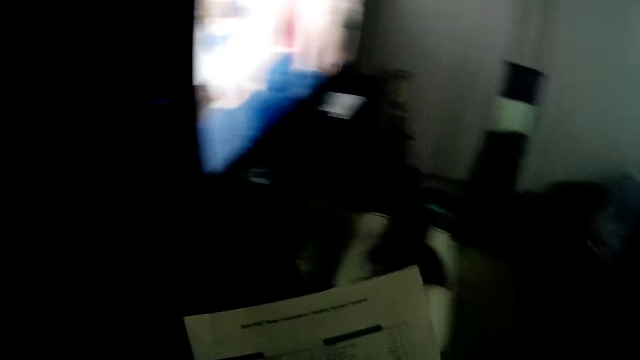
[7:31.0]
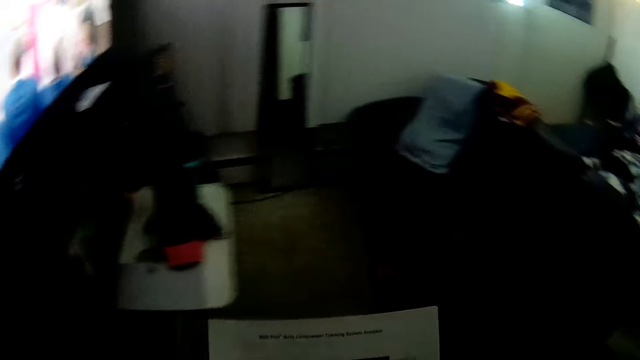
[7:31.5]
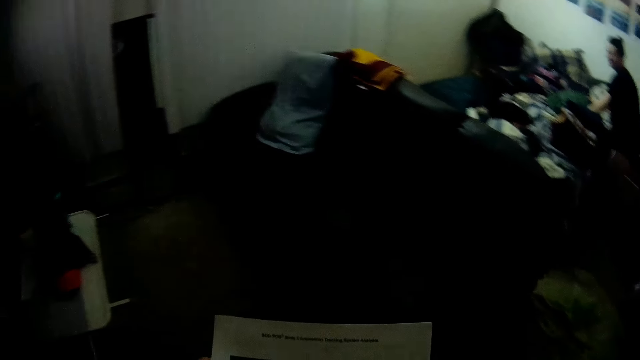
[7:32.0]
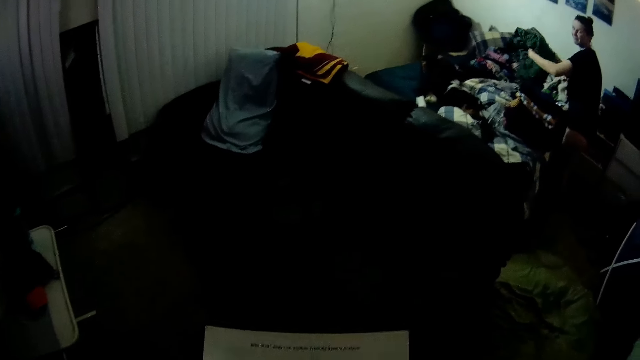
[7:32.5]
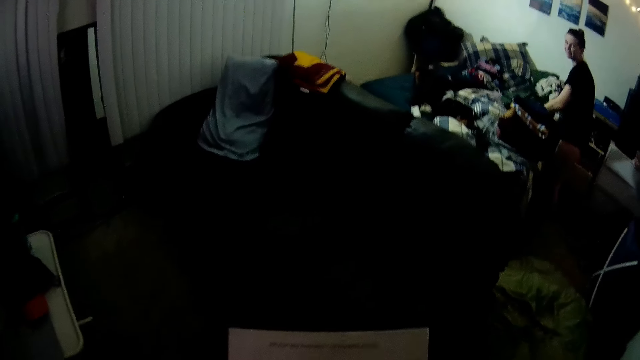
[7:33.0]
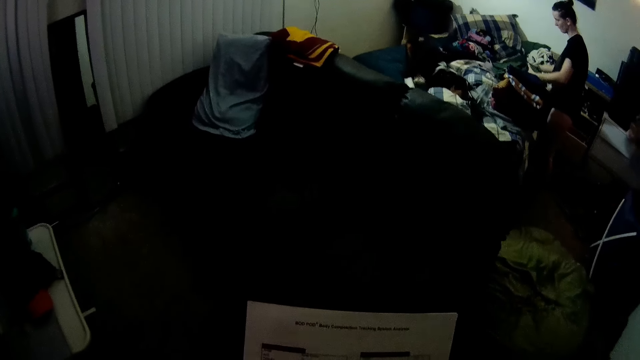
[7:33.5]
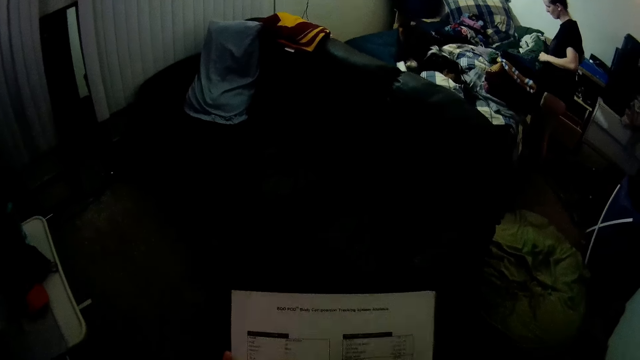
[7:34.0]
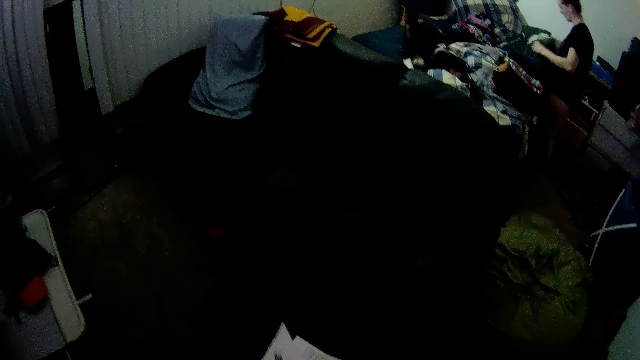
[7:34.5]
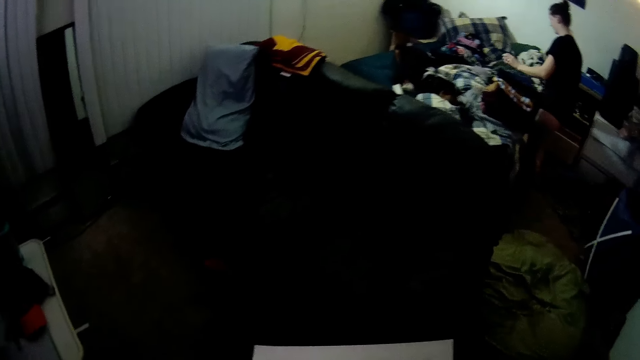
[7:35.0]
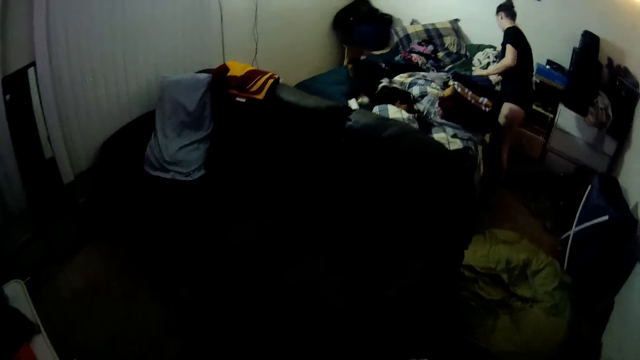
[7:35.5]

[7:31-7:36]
The camera wearer looks at a woman. They read a newspaper.

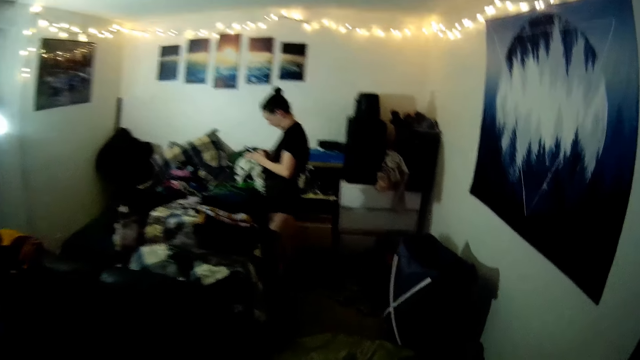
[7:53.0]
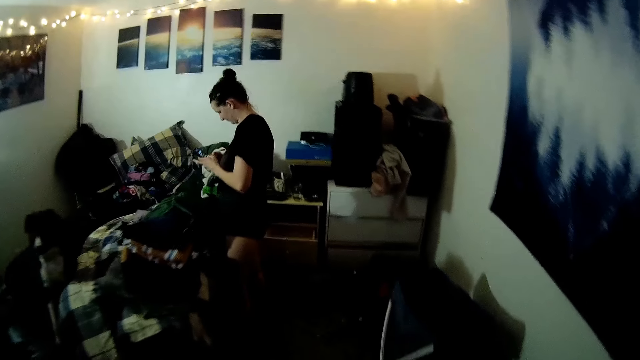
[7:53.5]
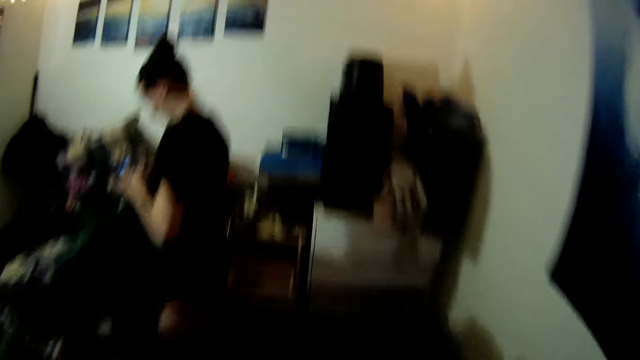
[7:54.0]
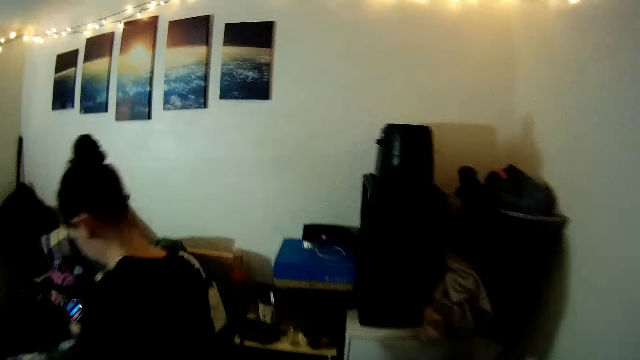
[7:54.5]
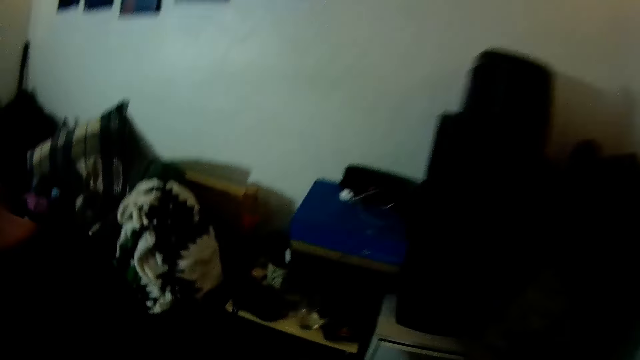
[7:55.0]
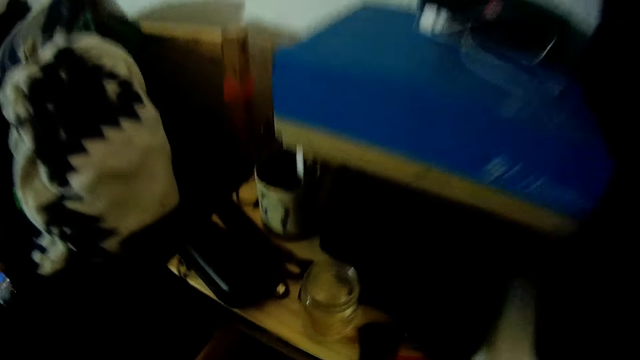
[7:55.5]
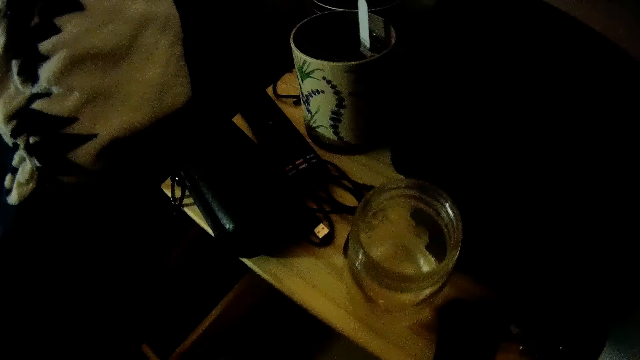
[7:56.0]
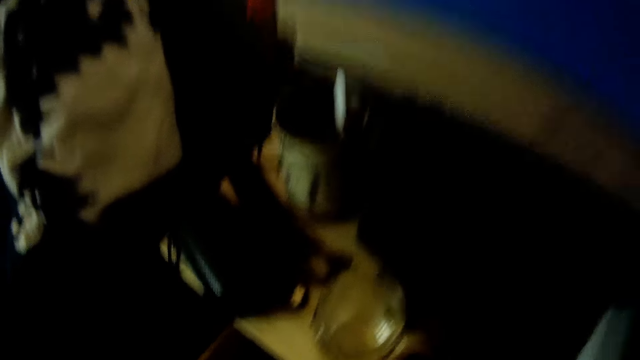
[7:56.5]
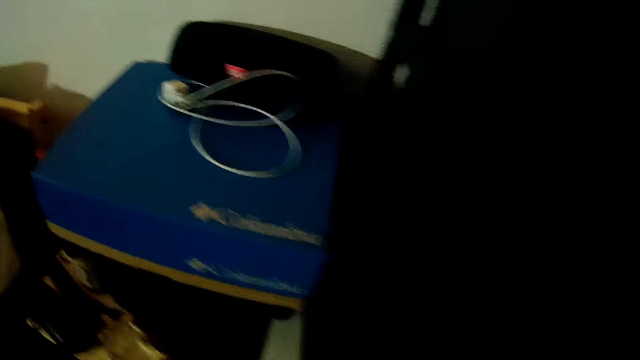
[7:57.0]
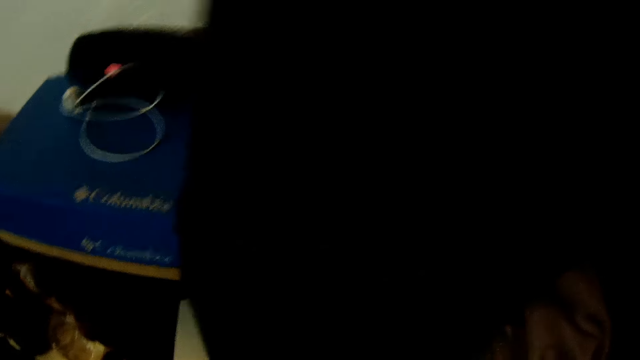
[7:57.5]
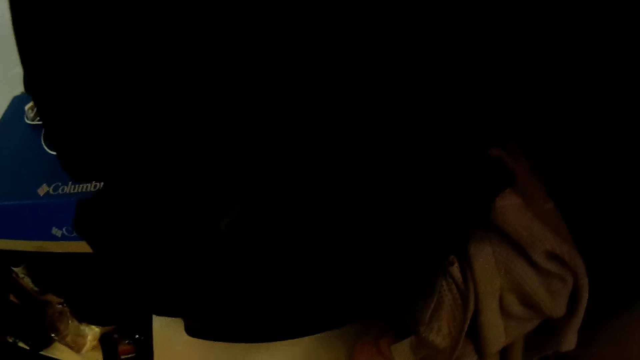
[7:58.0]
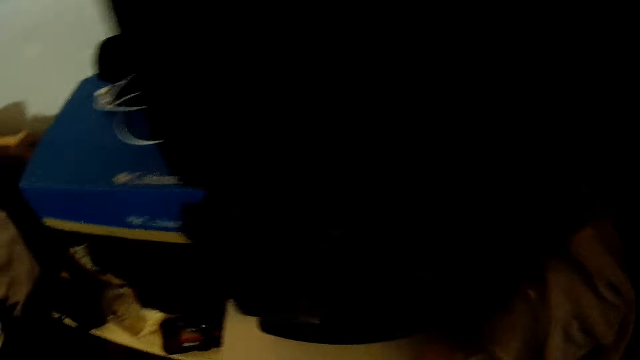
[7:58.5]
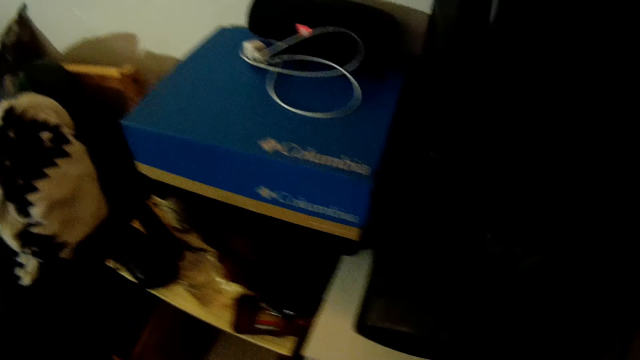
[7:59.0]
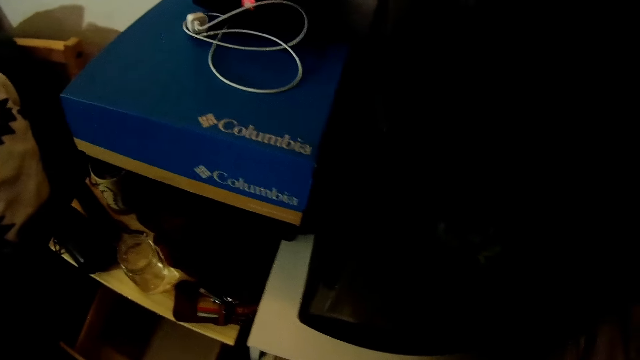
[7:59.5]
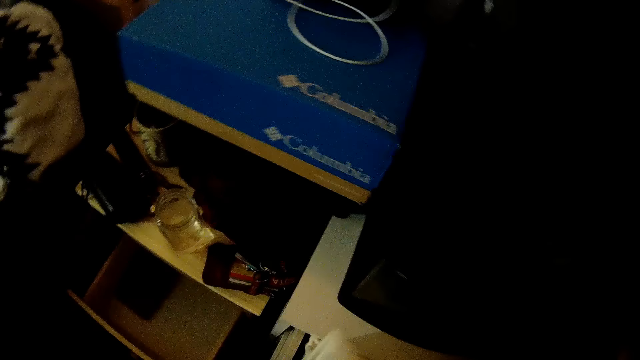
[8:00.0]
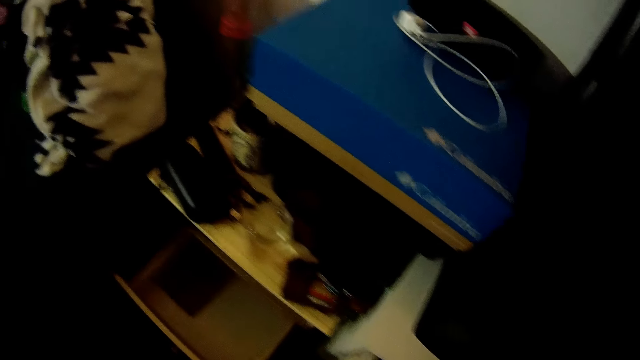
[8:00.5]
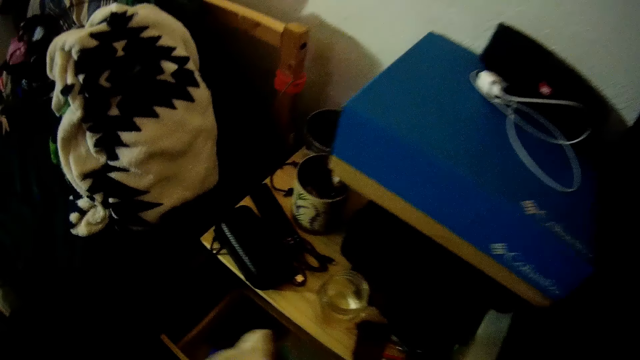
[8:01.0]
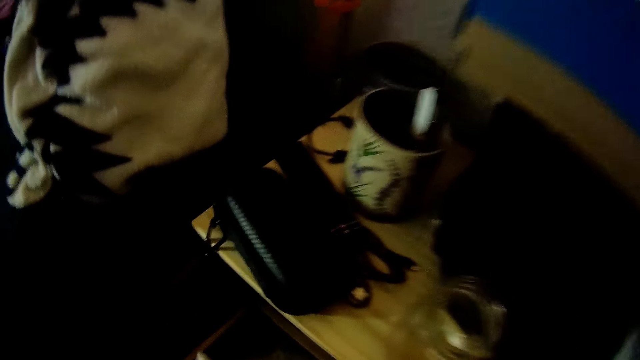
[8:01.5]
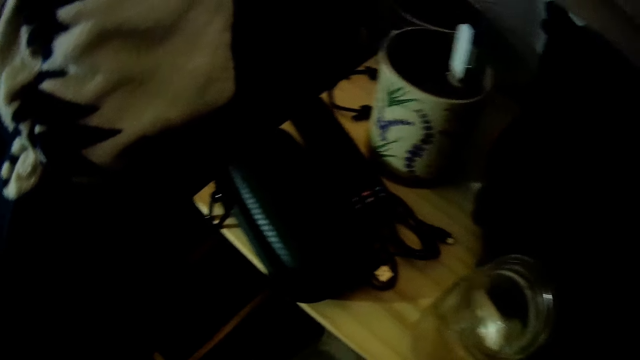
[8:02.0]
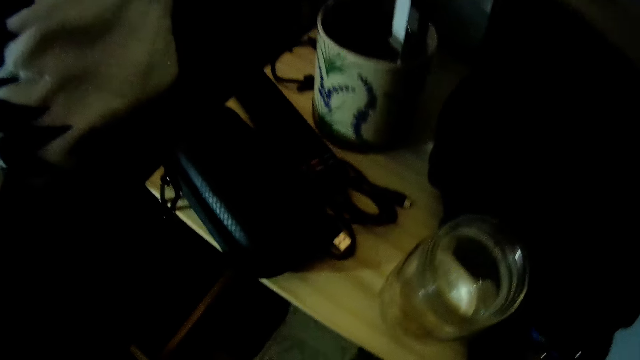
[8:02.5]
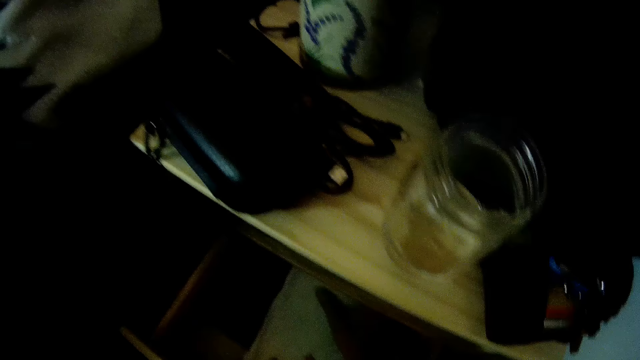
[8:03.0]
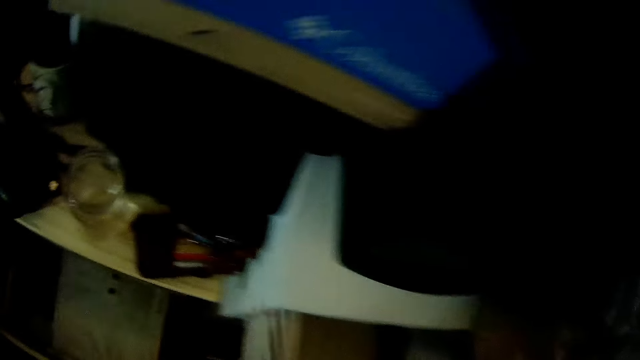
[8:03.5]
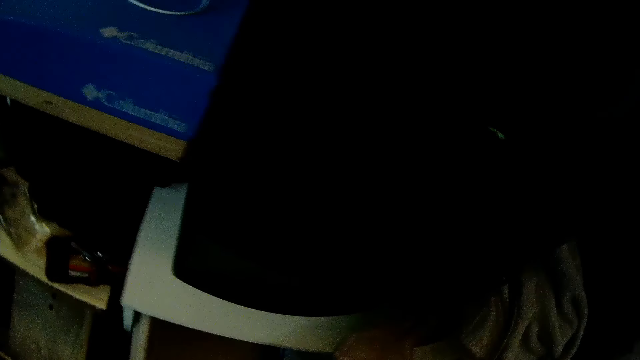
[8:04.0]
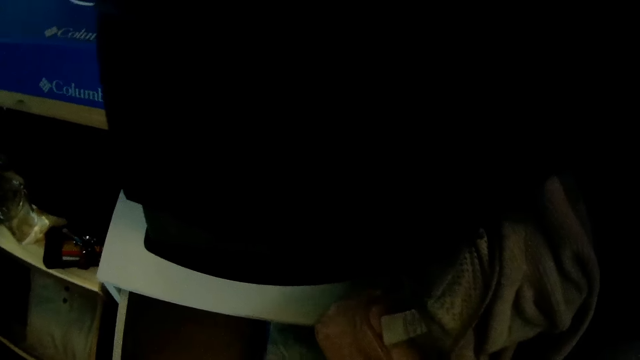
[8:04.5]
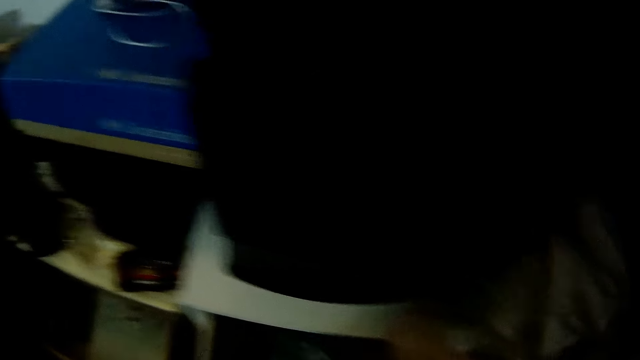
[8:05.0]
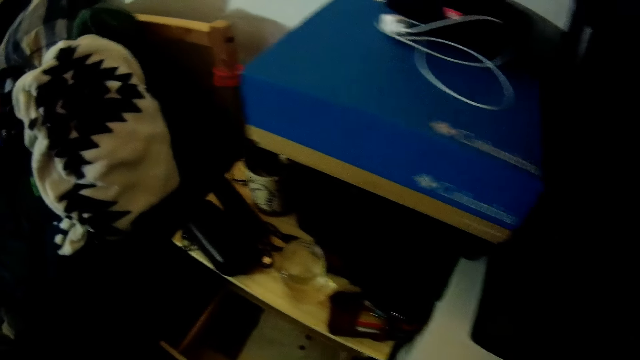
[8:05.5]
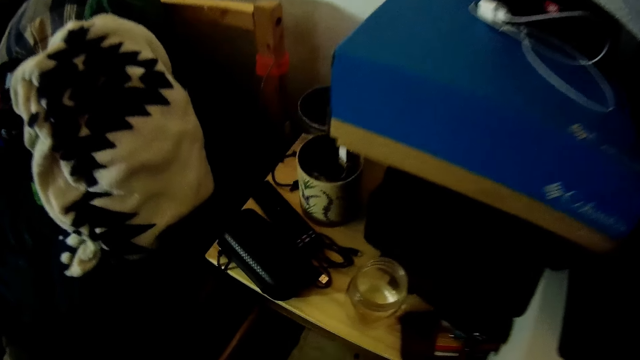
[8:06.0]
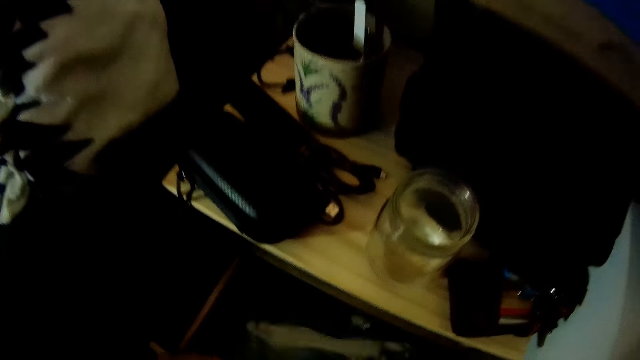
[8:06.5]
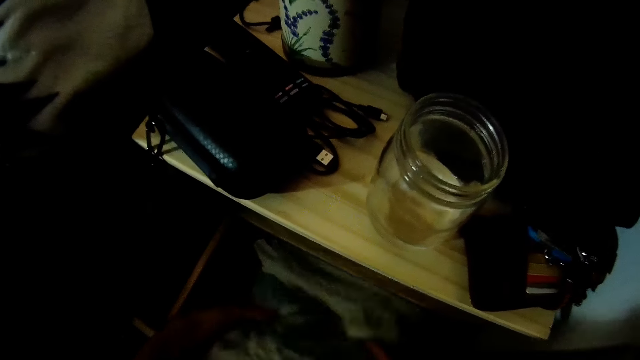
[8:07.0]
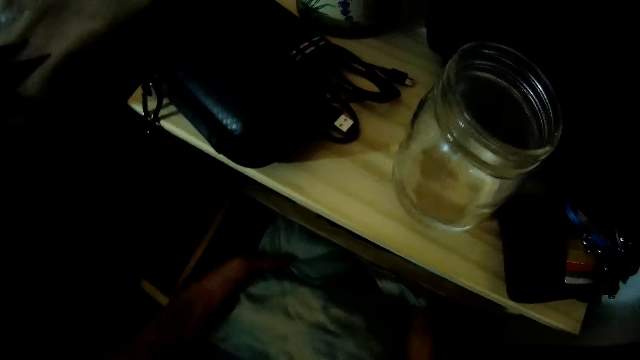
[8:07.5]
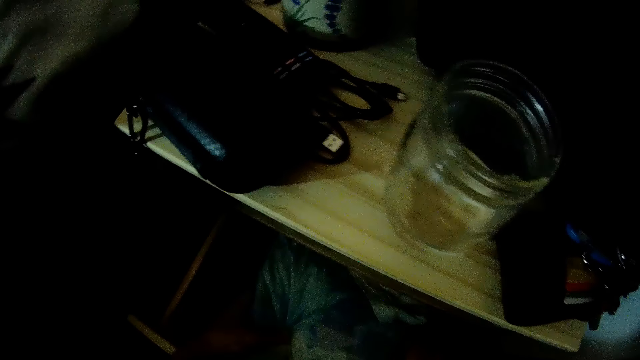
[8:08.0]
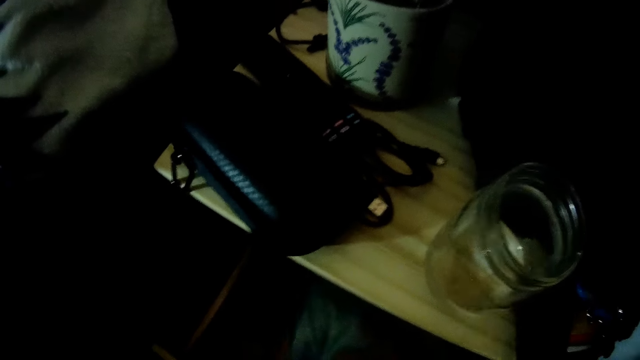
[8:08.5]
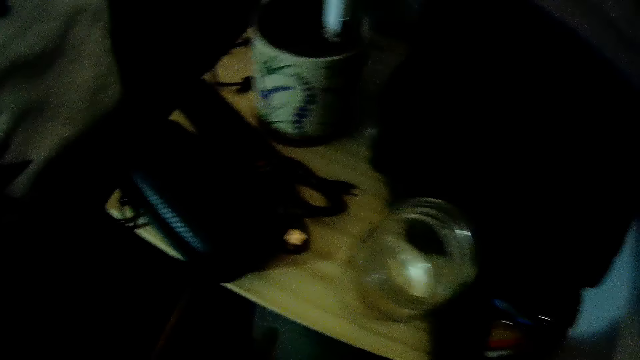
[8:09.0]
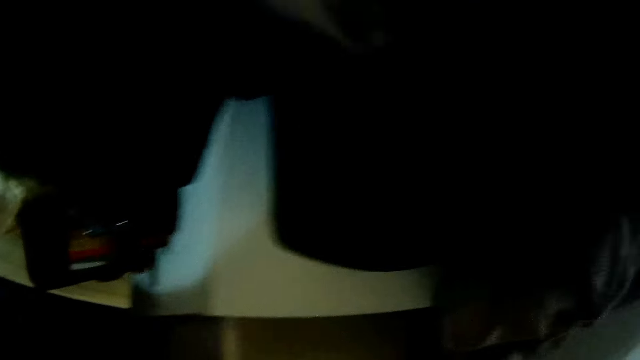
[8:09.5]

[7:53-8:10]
The camera wearer moves towards a woman. The woman uses the phone. The camera wearer looks at a glass. They look around. They look at a drawer. They arrange clothes in the drawer. They look around. They arrange clothes in the drawer. They put down the cloth.
